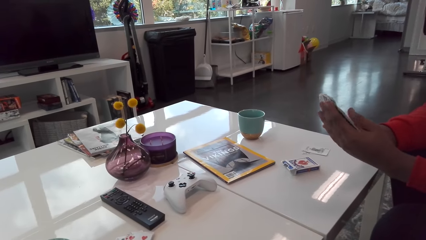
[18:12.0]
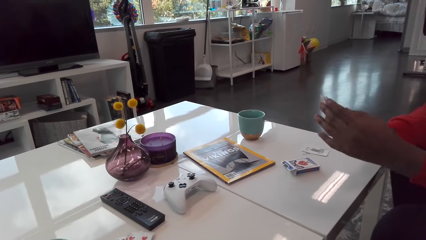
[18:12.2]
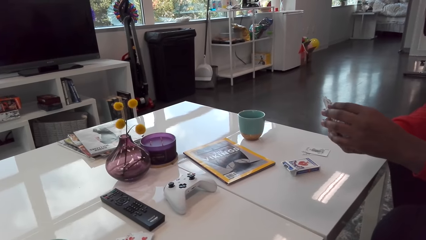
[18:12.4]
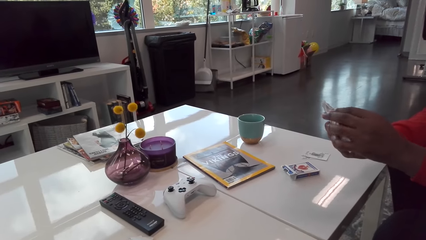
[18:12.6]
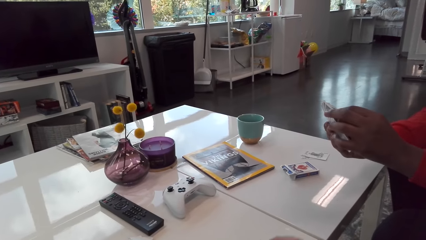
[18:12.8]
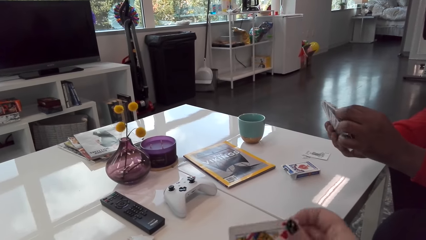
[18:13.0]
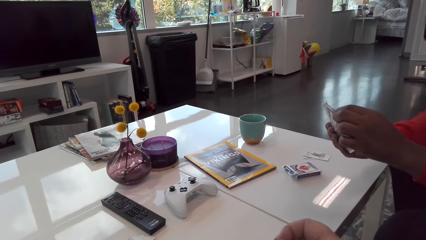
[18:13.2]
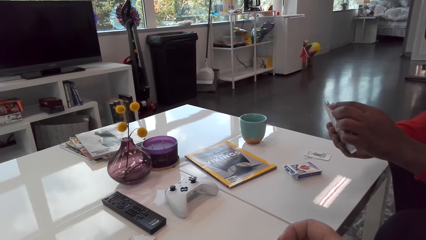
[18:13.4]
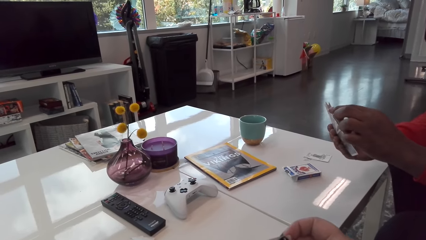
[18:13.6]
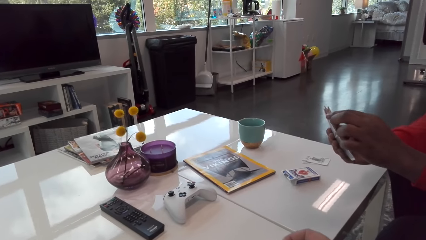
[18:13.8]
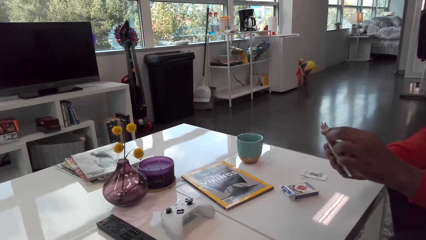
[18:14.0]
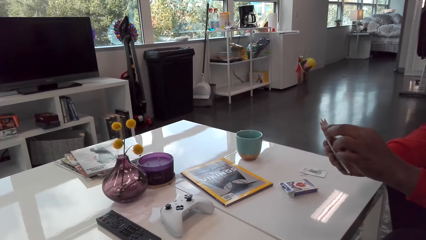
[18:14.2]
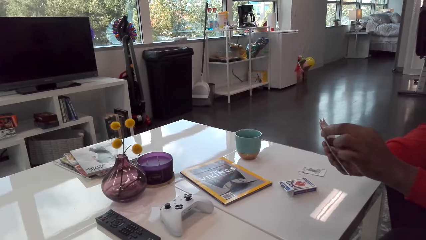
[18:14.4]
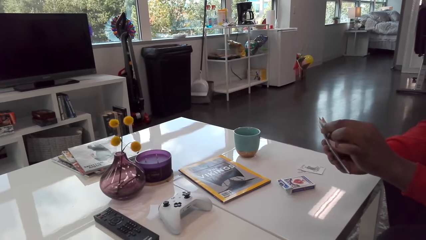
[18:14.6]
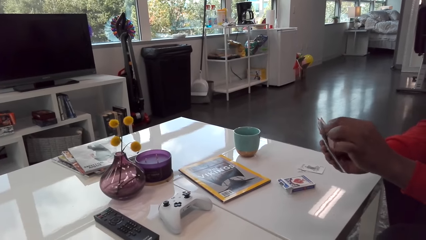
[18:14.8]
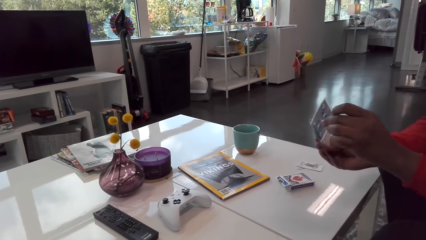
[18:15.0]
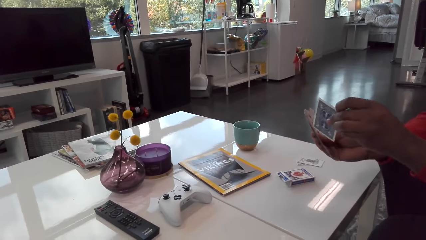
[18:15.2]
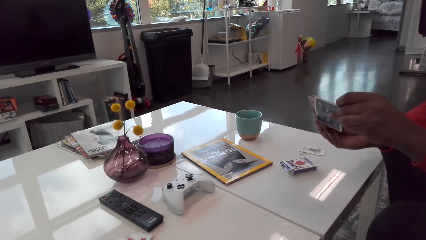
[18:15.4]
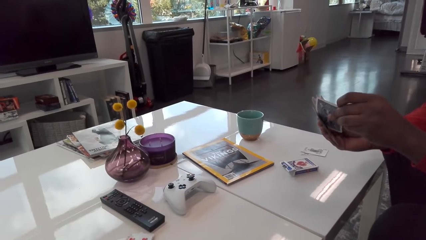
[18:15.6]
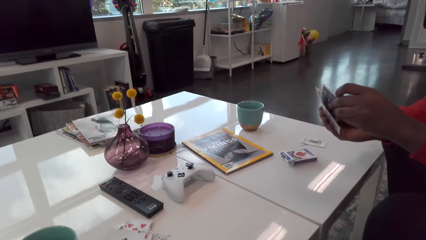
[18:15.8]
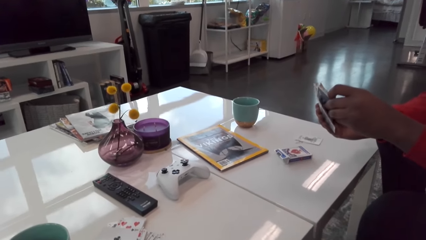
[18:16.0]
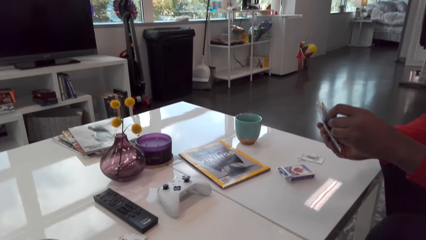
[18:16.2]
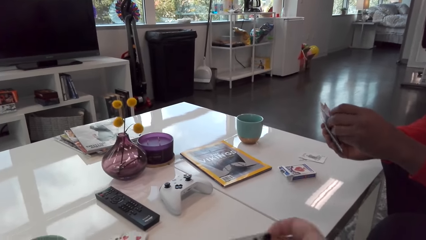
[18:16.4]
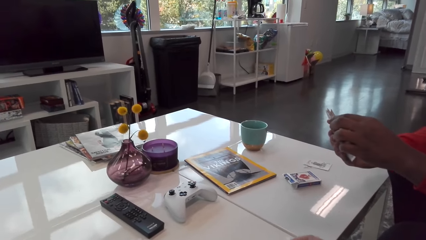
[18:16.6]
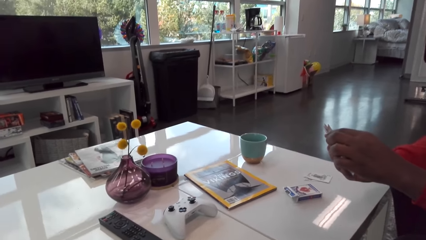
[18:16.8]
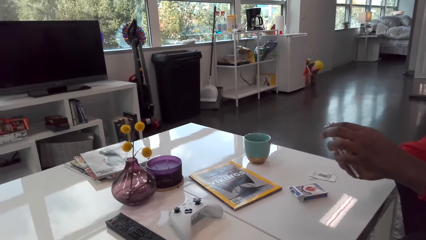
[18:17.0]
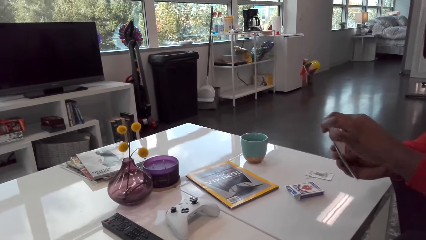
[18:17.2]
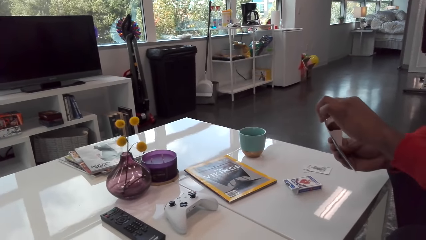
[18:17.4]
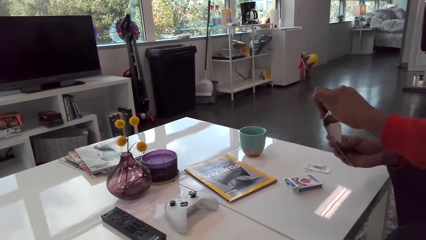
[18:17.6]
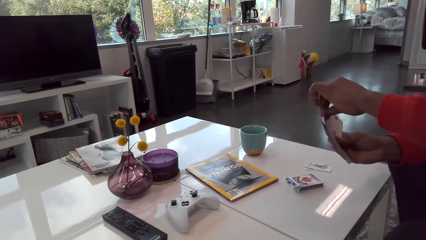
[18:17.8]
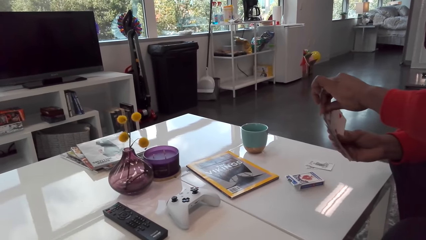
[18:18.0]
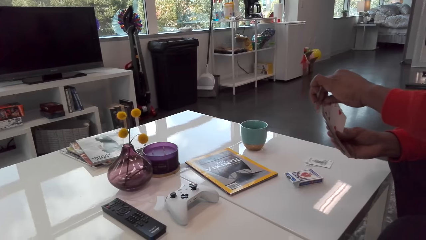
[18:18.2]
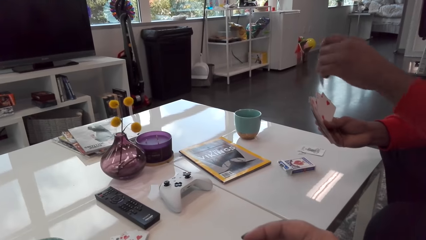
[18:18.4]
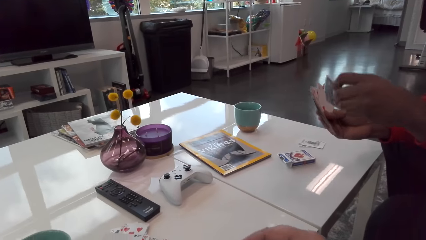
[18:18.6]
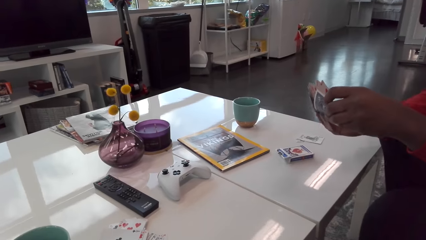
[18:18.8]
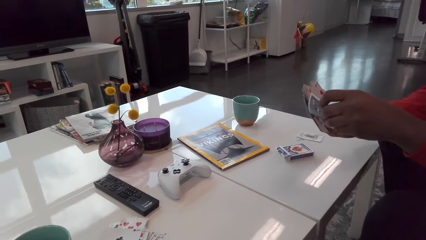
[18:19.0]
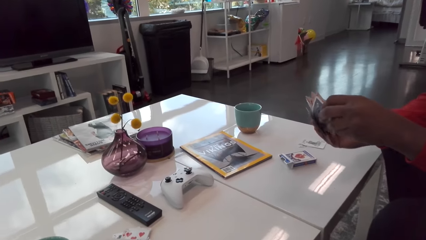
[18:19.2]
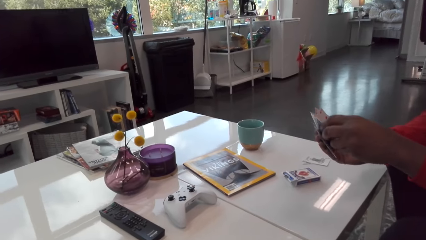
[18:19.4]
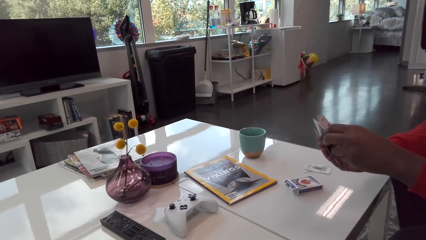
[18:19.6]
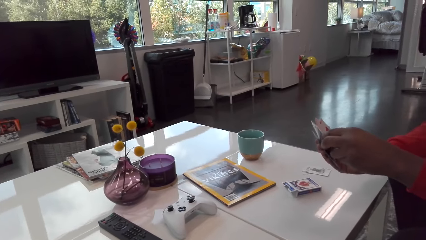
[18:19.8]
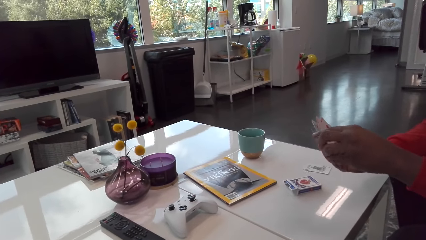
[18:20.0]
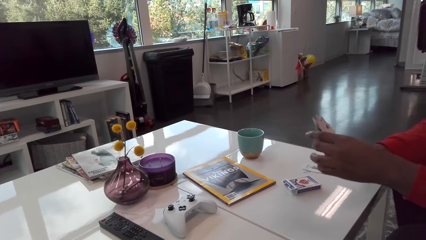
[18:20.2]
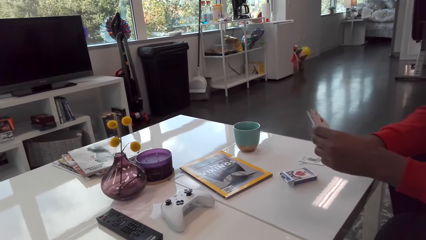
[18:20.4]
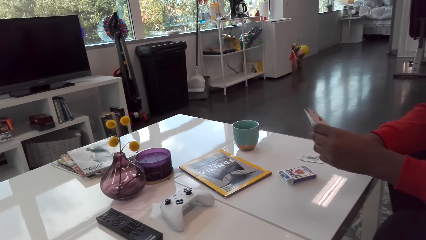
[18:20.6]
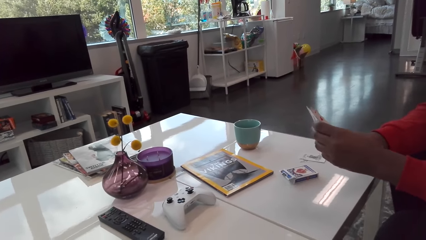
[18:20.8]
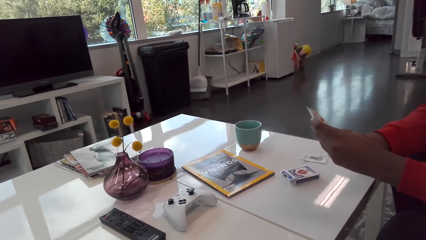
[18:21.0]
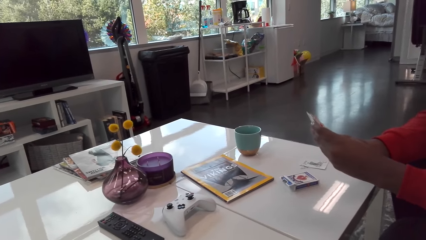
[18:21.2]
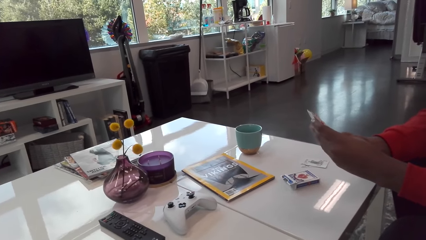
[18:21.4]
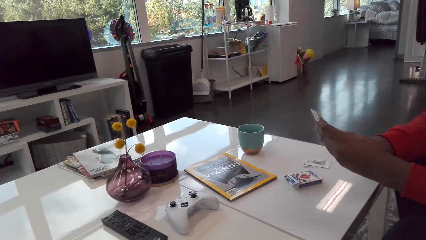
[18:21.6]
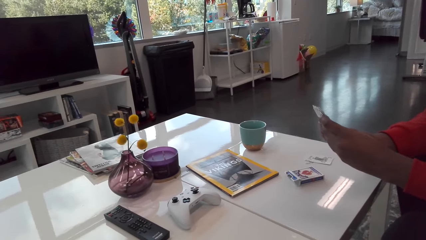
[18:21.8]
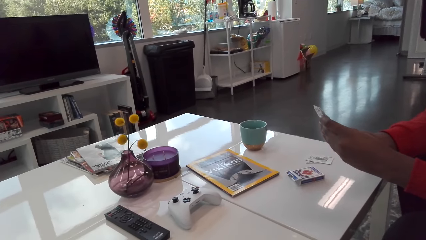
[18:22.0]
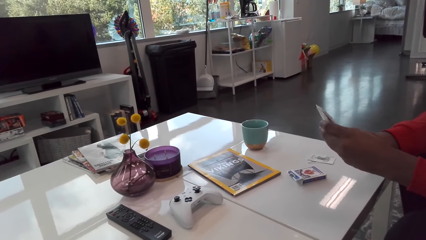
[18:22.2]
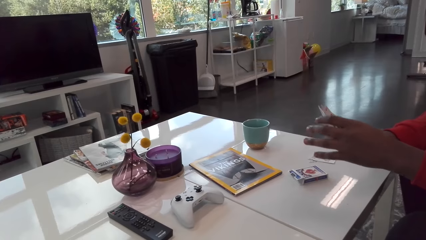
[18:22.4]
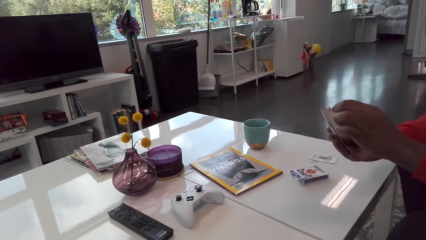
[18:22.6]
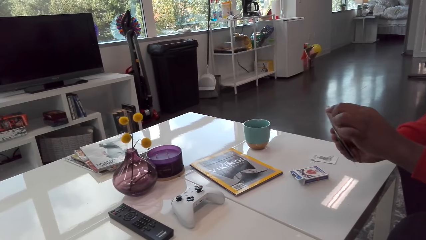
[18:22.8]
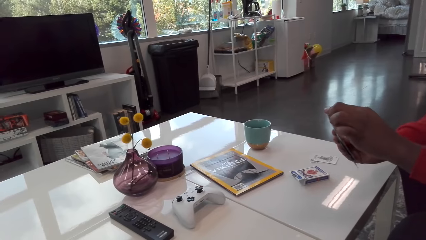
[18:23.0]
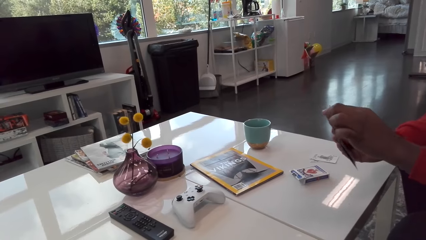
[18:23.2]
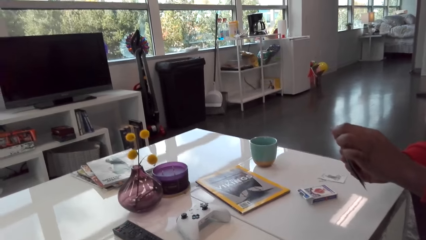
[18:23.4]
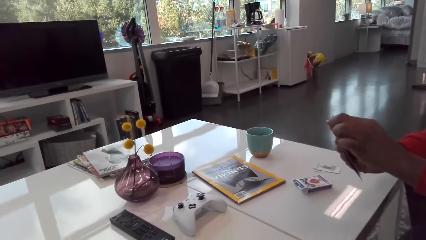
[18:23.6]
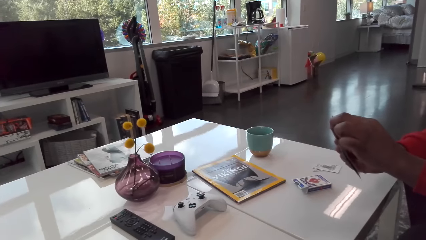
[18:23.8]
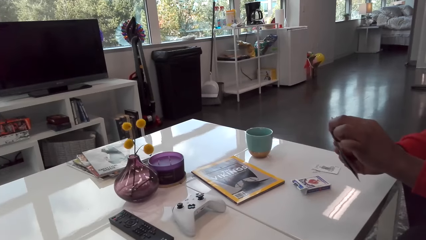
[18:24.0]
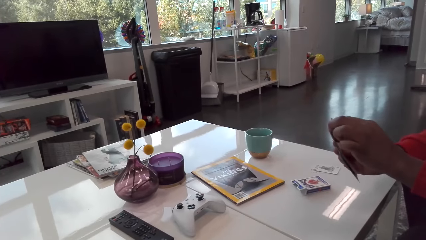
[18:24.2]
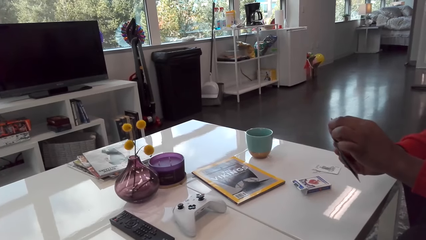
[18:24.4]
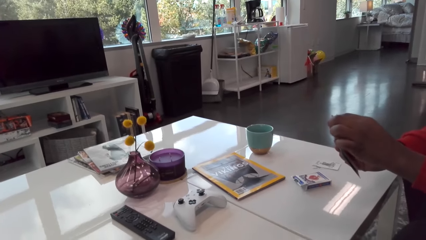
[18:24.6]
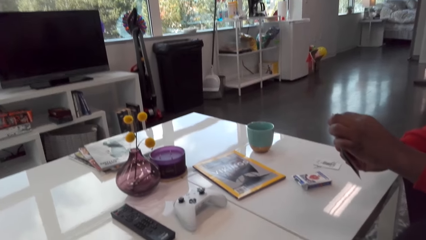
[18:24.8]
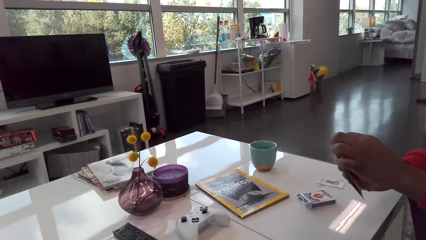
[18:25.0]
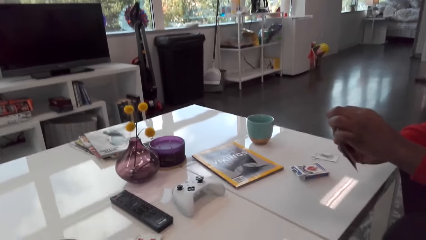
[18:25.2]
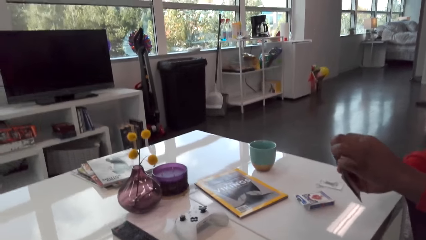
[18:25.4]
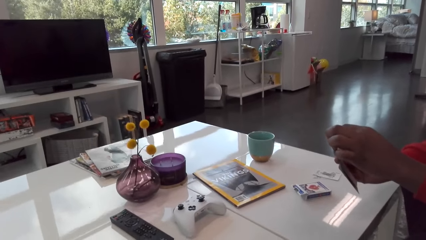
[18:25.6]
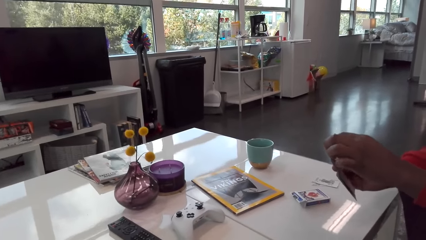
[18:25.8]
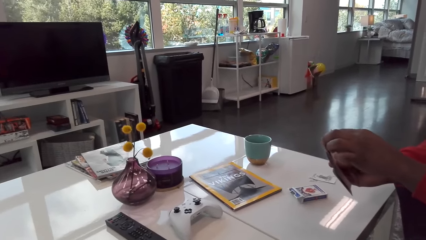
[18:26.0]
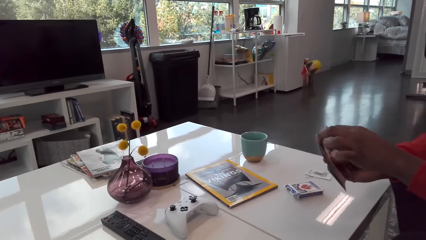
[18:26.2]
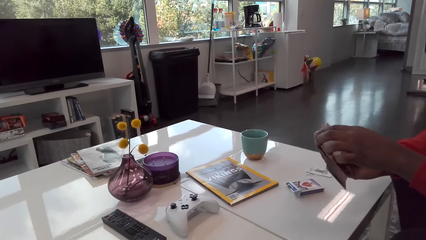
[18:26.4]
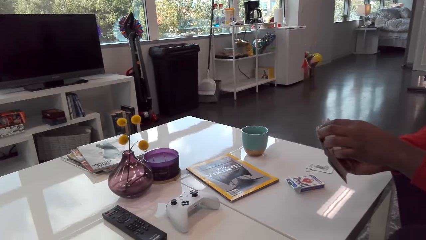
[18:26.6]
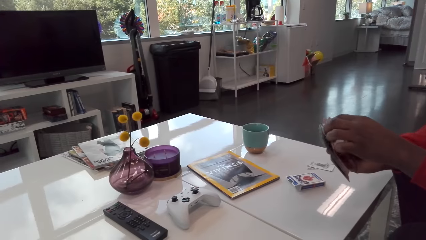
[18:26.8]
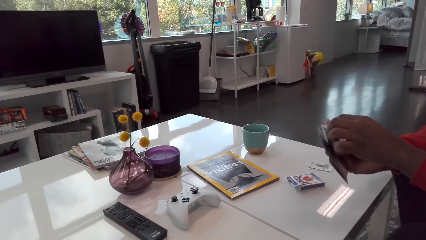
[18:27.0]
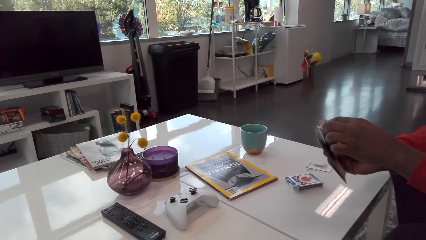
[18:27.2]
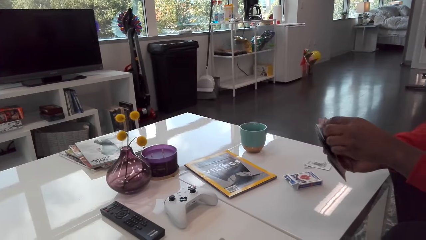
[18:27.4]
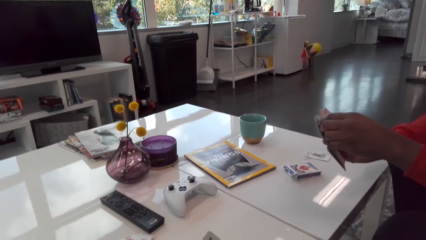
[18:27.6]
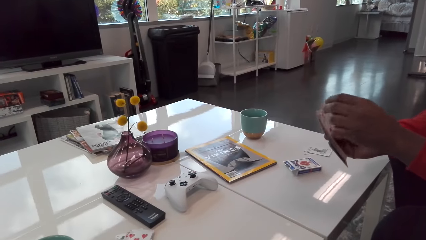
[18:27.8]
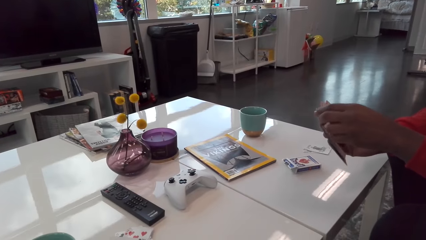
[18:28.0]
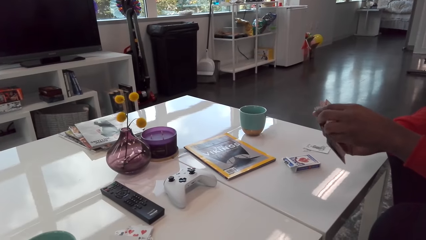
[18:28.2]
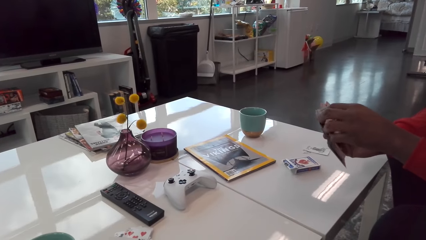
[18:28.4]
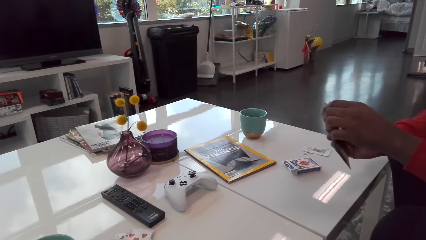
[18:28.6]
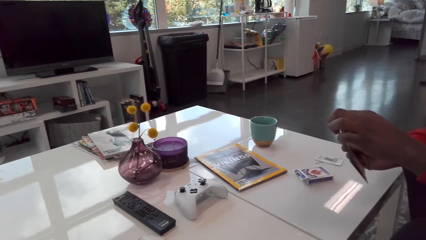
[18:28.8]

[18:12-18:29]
The man talks. The camera wearer laughs. They laugh again. They talk to the man.
